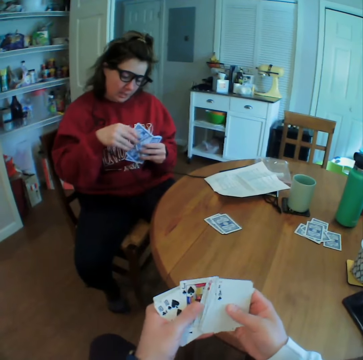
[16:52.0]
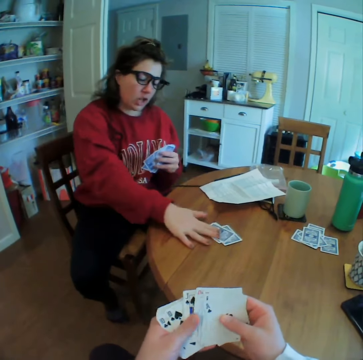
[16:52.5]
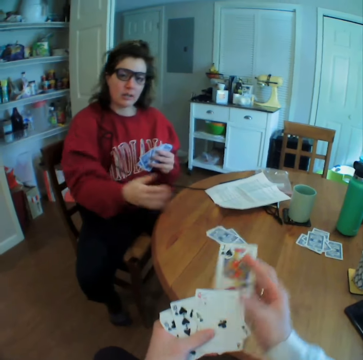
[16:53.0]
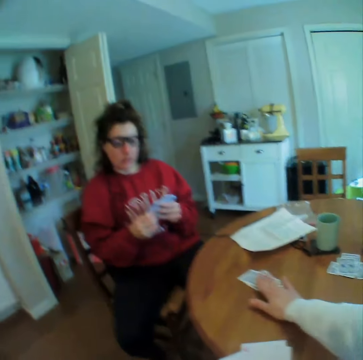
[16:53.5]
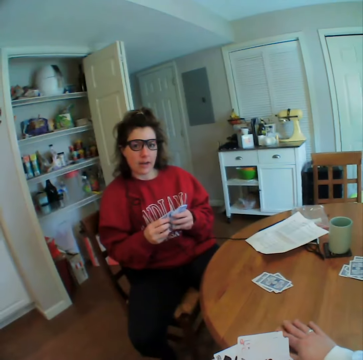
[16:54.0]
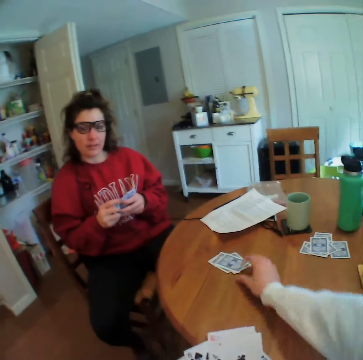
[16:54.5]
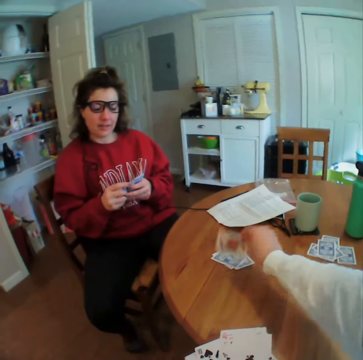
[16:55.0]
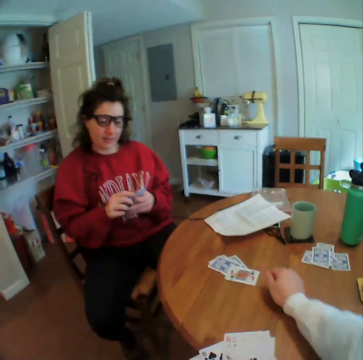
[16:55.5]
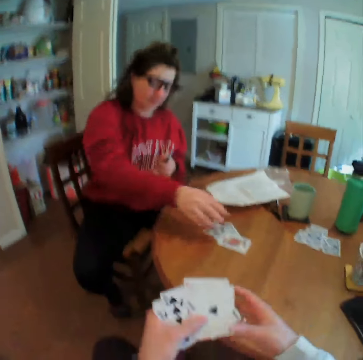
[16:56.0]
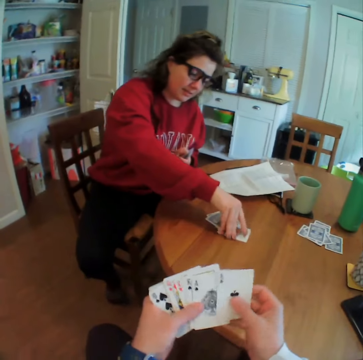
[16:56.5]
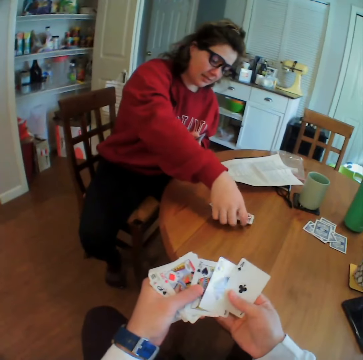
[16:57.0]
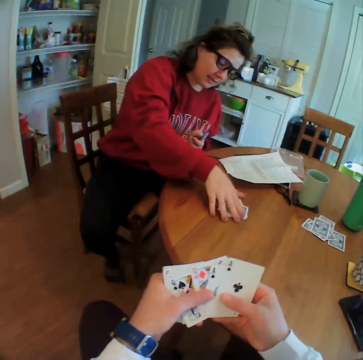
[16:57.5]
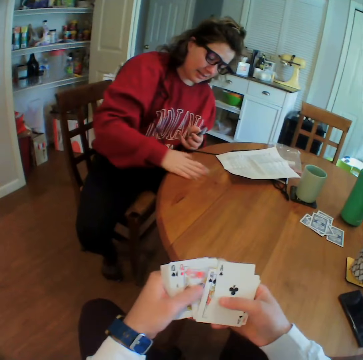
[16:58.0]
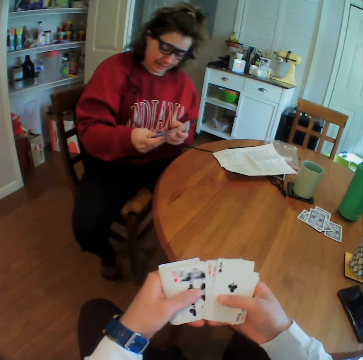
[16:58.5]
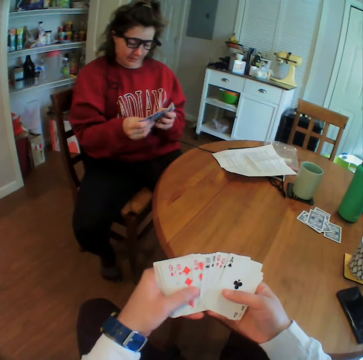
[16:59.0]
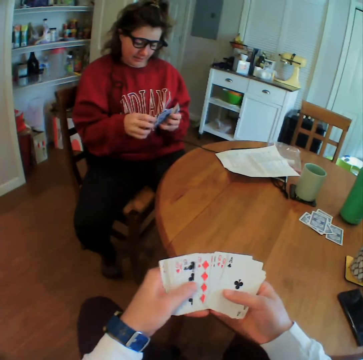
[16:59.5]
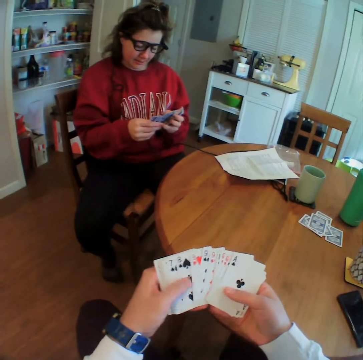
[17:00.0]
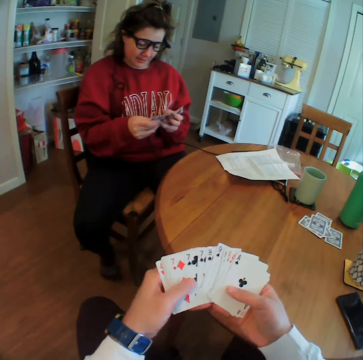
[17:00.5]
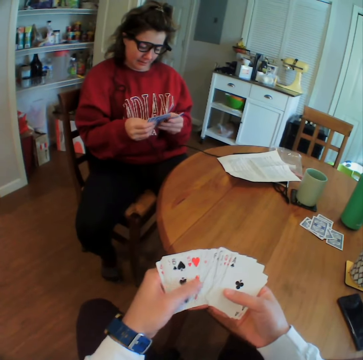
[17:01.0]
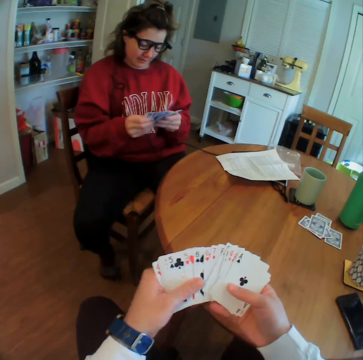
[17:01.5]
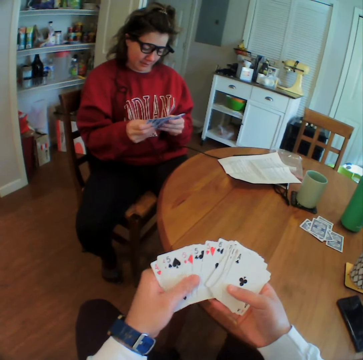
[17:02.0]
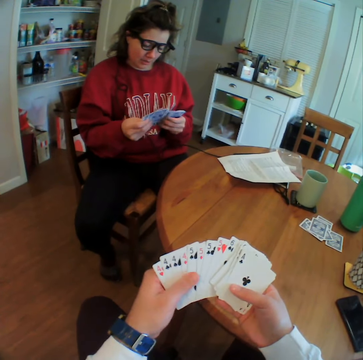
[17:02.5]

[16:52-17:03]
A woman puts a card on the table. The camera wearer puts a card on the table. They pick up the card, hold the card, drop the card and flip the card. The woman flips the card, picks up the cards and arranges the cards.

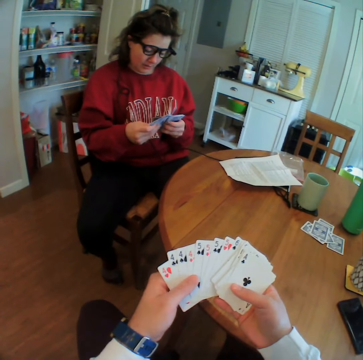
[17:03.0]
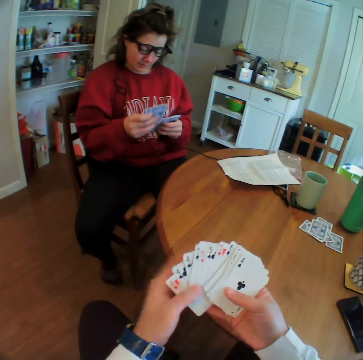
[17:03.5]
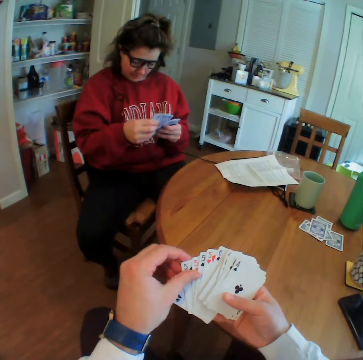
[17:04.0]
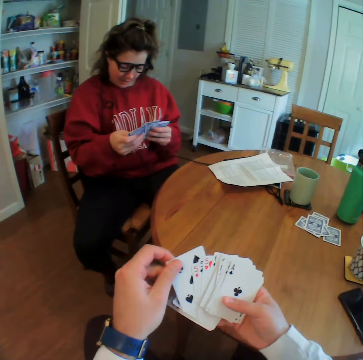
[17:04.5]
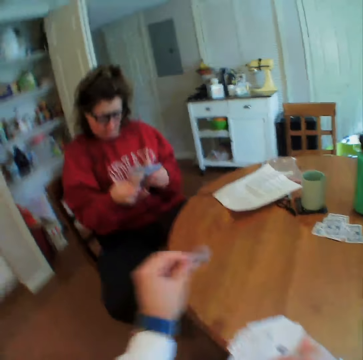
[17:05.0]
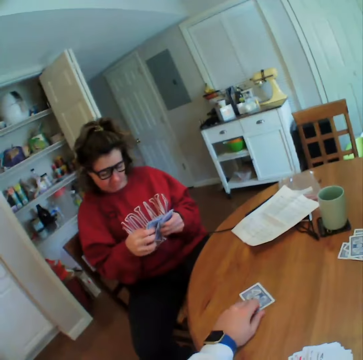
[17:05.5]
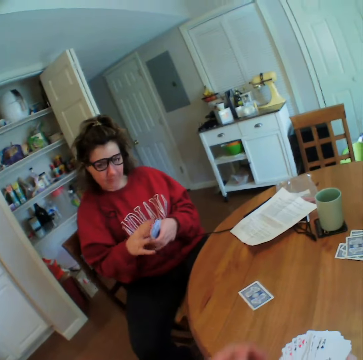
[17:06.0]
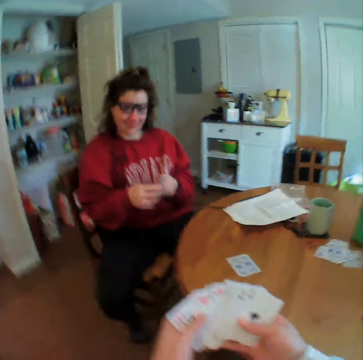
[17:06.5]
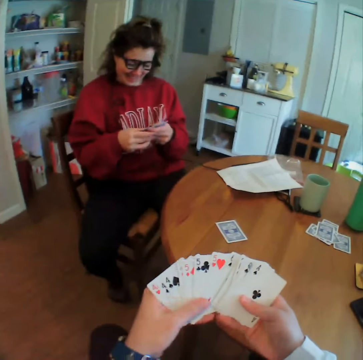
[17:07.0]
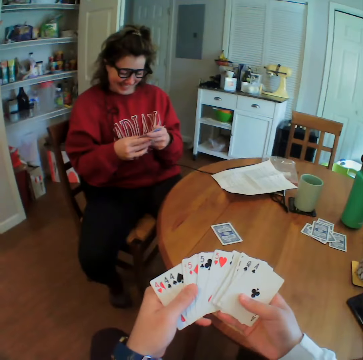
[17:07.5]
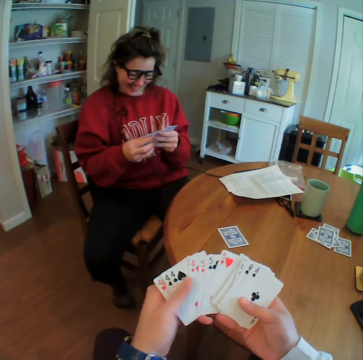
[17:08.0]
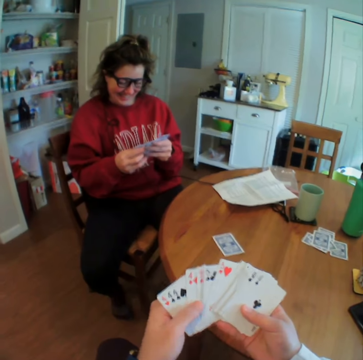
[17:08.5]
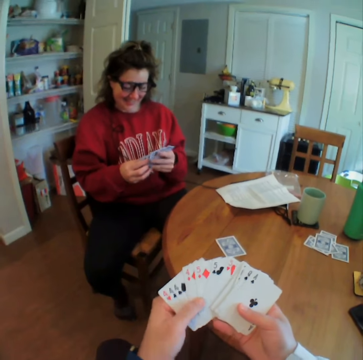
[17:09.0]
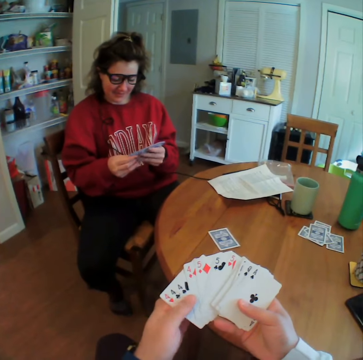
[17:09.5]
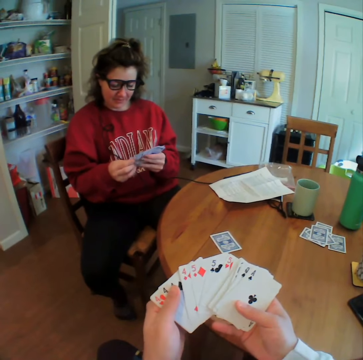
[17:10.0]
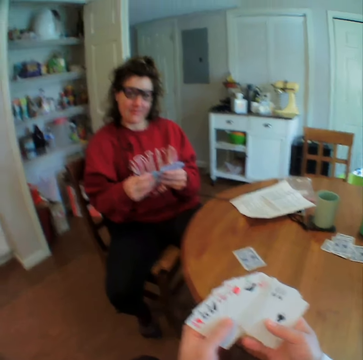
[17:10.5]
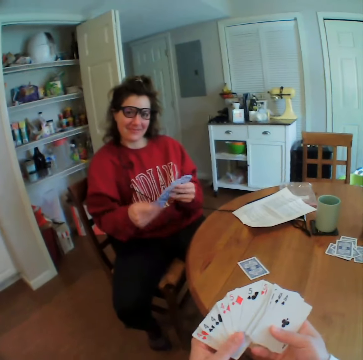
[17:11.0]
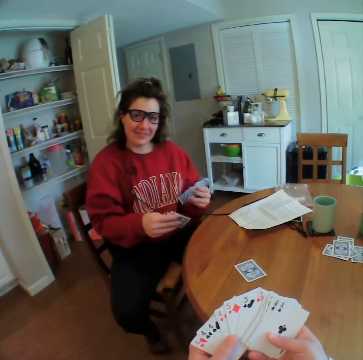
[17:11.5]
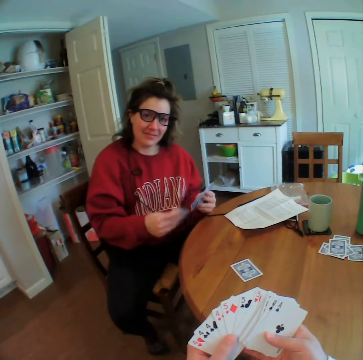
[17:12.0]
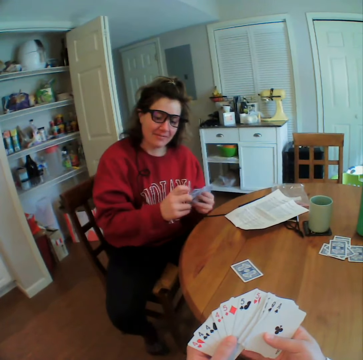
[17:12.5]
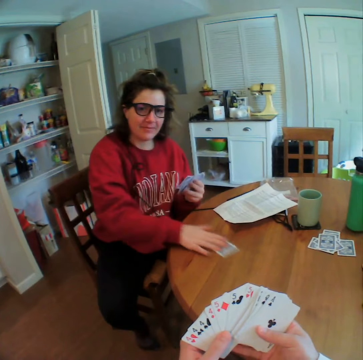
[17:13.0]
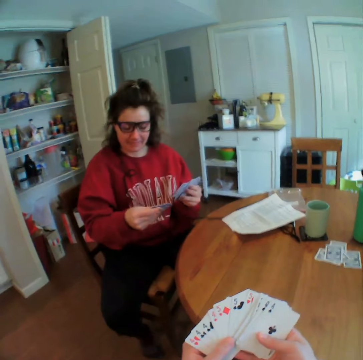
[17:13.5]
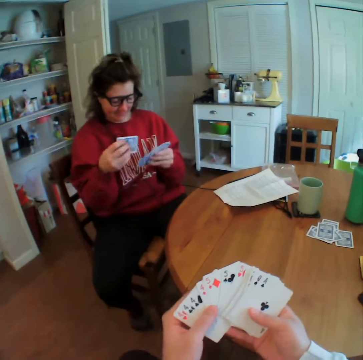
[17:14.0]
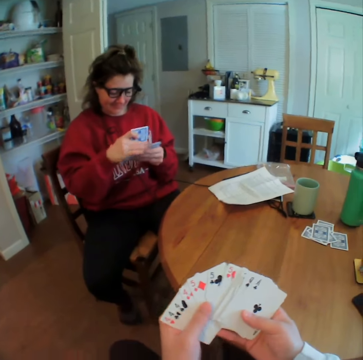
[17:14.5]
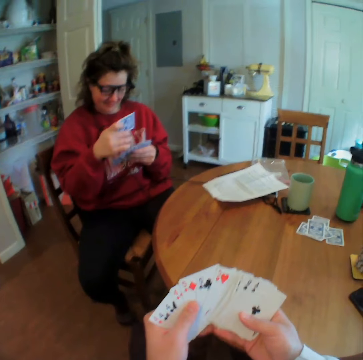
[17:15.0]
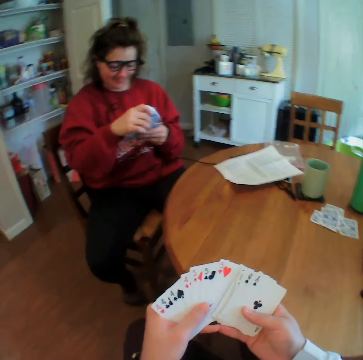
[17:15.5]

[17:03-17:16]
The camera wearer puts a card on the table. A woman picks up a card.

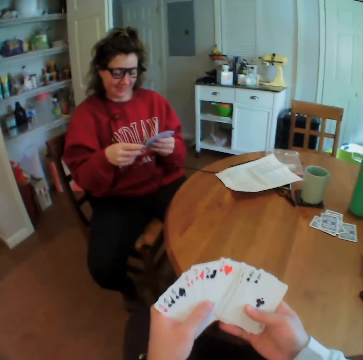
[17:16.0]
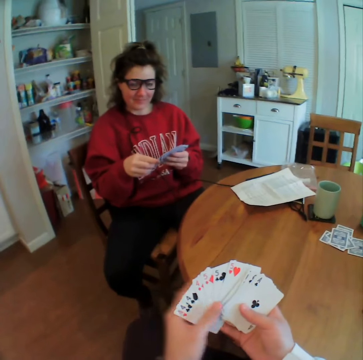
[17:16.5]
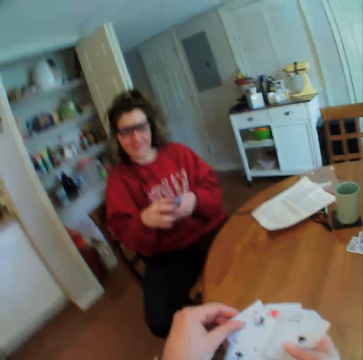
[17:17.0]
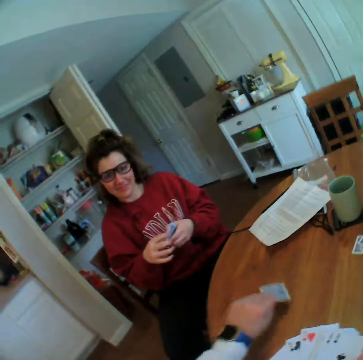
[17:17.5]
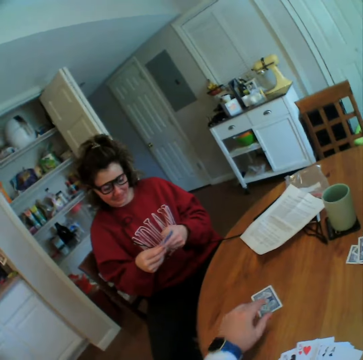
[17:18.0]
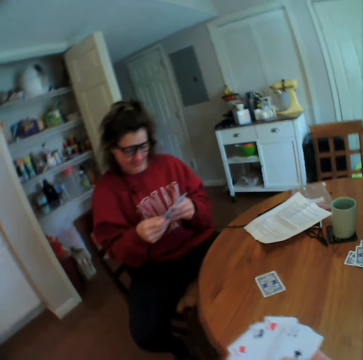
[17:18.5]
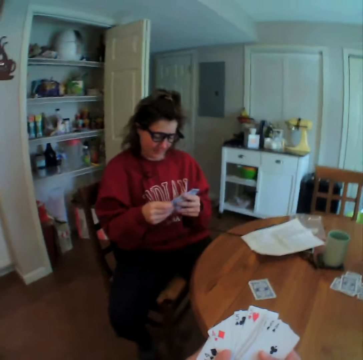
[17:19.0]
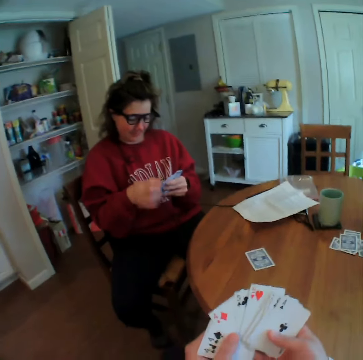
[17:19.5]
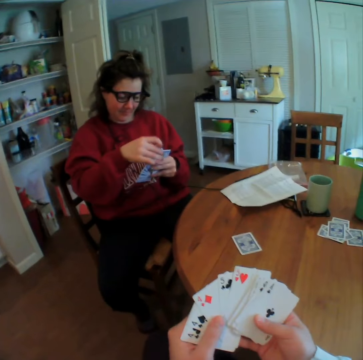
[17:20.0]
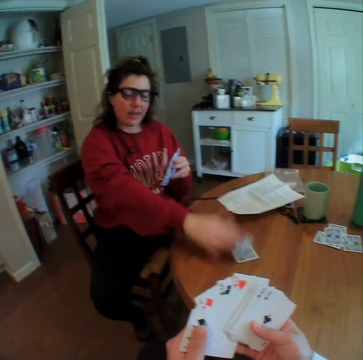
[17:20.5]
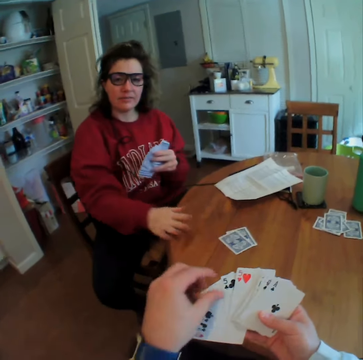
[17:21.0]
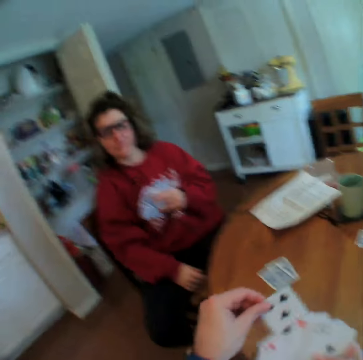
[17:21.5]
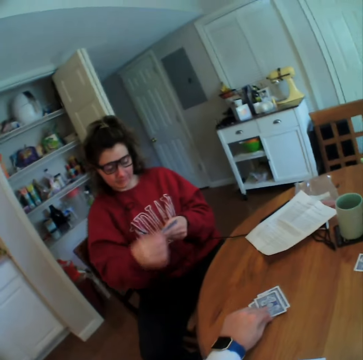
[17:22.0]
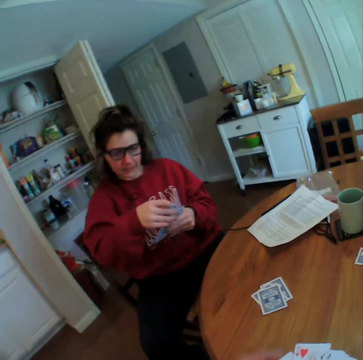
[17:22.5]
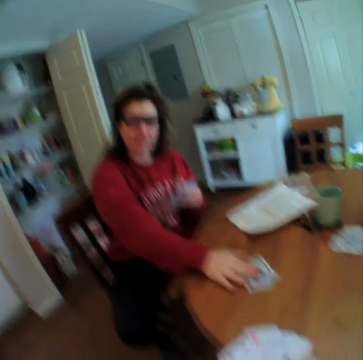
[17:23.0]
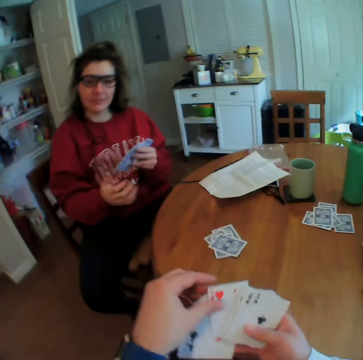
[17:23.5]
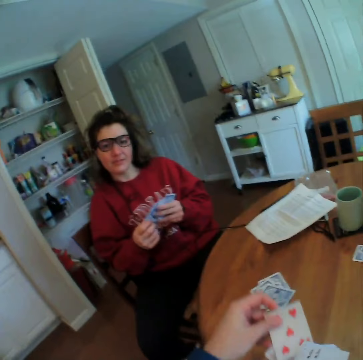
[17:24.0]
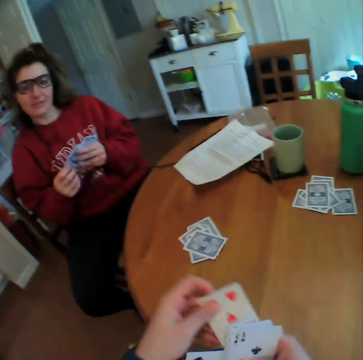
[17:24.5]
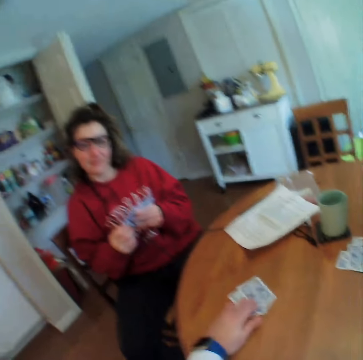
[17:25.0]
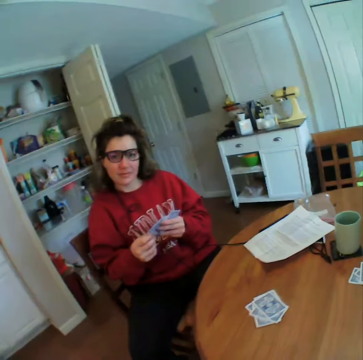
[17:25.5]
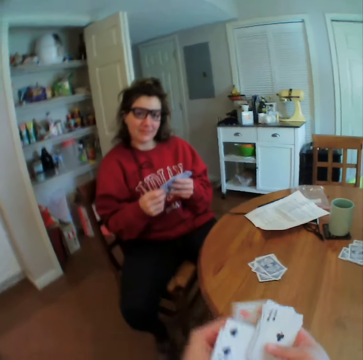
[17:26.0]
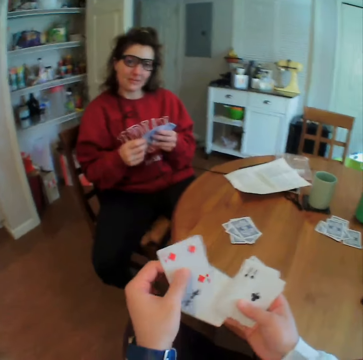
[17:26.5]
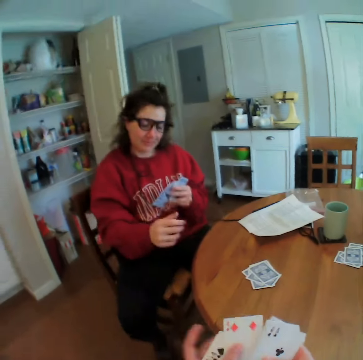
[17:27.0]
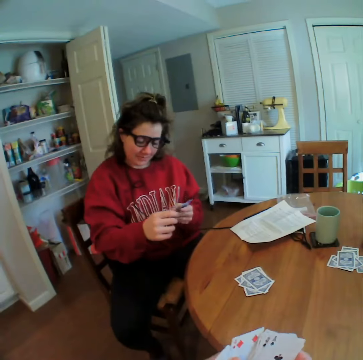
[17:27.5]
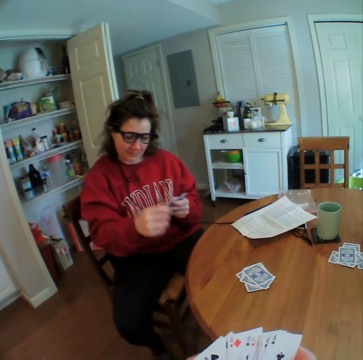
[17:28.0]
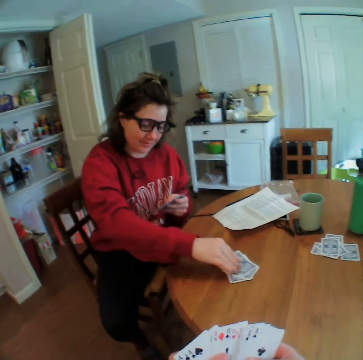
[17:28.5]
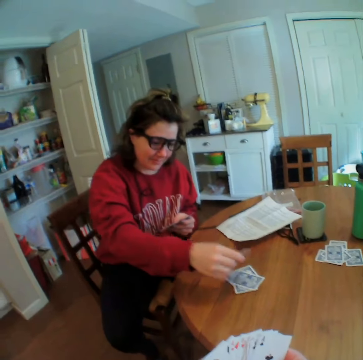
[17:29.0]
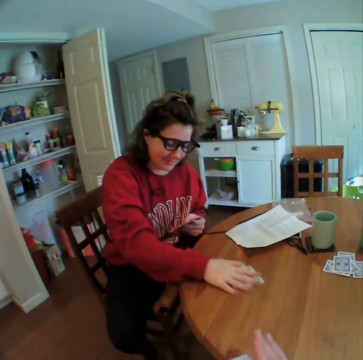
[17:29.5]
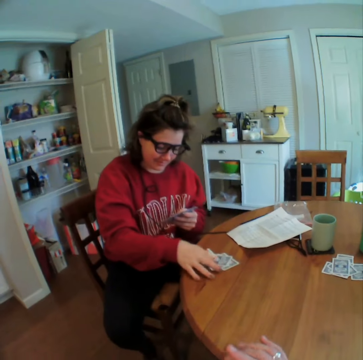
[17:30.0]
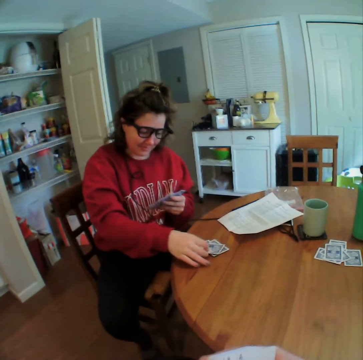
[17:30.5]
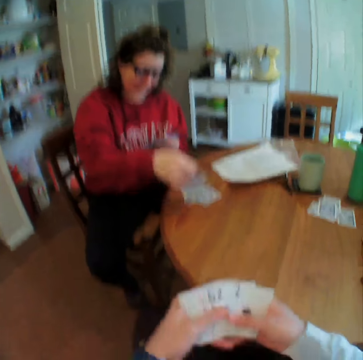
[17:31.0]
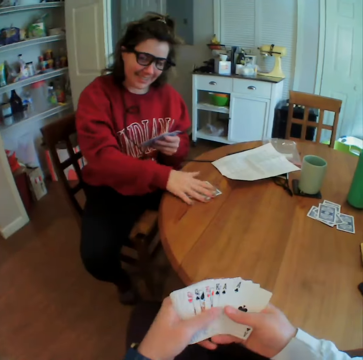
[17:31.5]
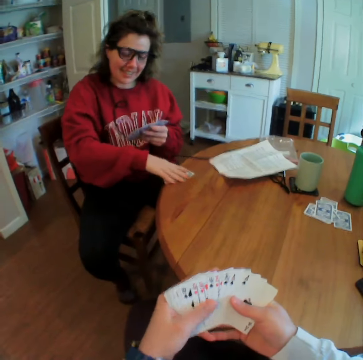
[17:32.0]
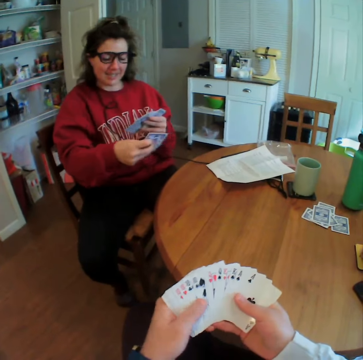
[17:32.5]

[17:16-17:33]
The camera wearer puts a card on the table. A woman puts a card on the table. The camera wearer puts a card on the table. The woman puts a card on the table. The camera wearer puts a card on the table. The woman picks up a card, holds the card, flips the card, puts down the card and moves the cards on the table. The camera wearer gestures with his hand. The woman picks up the cards.
